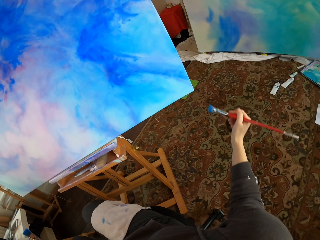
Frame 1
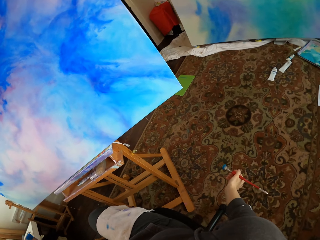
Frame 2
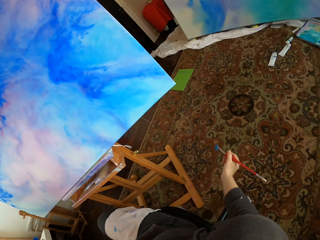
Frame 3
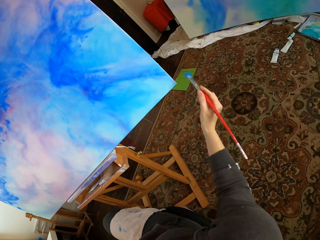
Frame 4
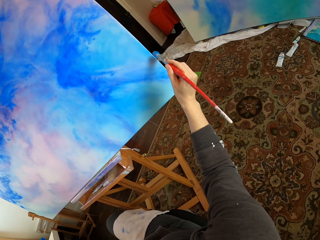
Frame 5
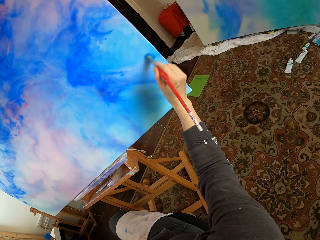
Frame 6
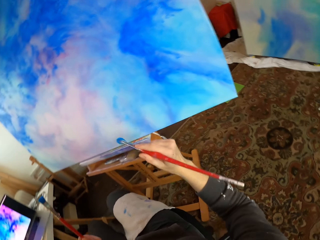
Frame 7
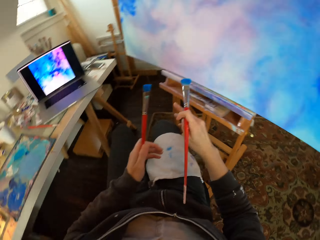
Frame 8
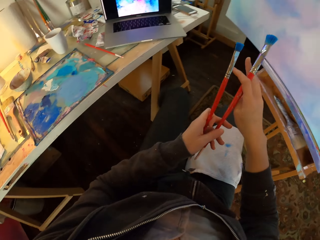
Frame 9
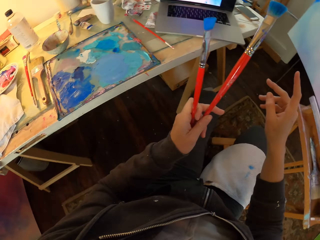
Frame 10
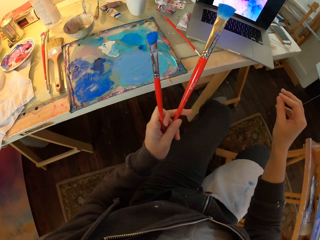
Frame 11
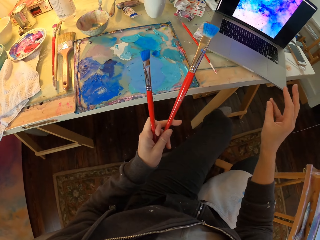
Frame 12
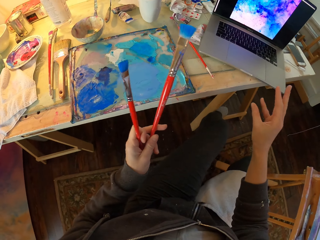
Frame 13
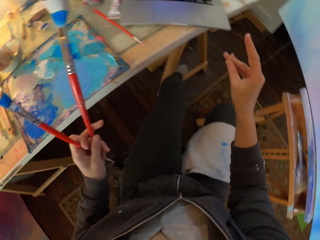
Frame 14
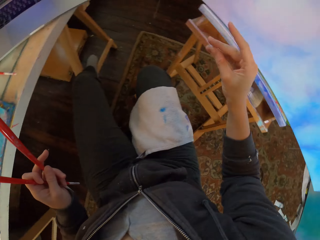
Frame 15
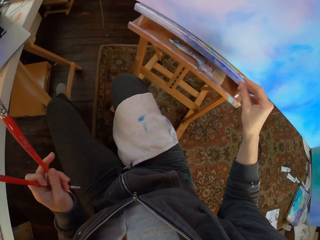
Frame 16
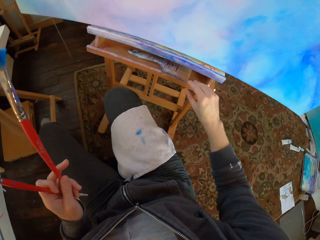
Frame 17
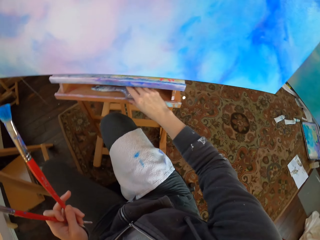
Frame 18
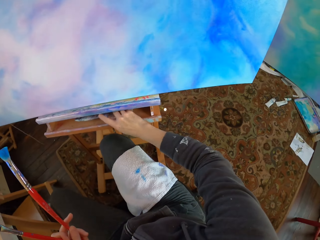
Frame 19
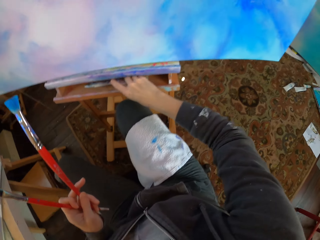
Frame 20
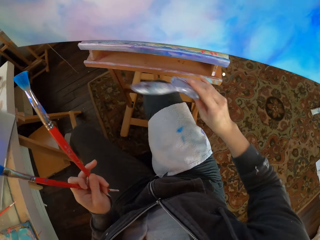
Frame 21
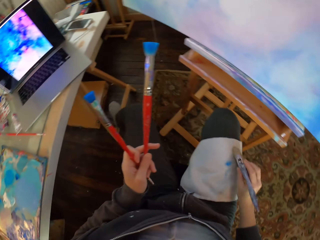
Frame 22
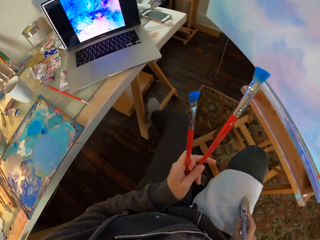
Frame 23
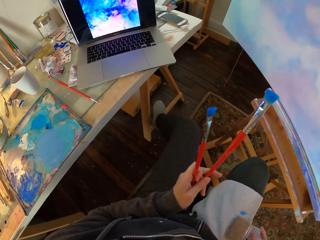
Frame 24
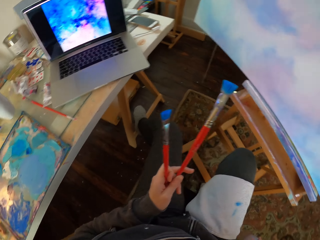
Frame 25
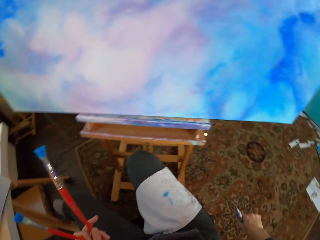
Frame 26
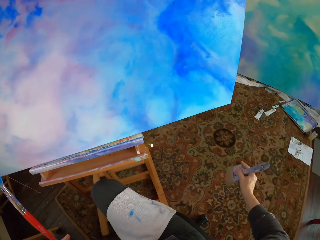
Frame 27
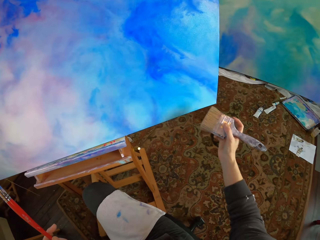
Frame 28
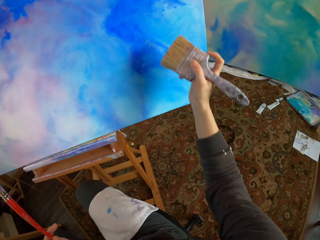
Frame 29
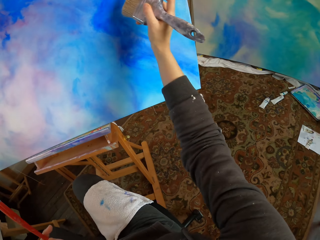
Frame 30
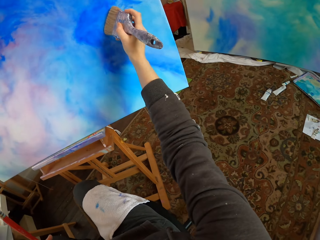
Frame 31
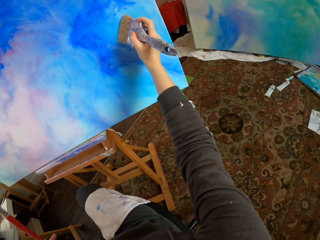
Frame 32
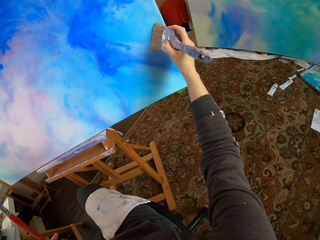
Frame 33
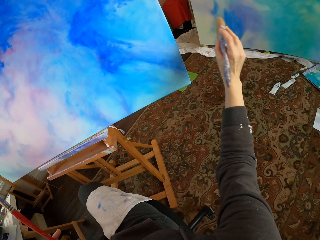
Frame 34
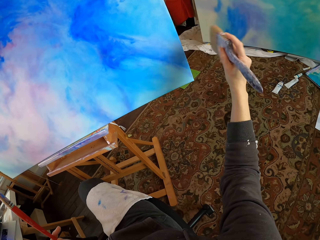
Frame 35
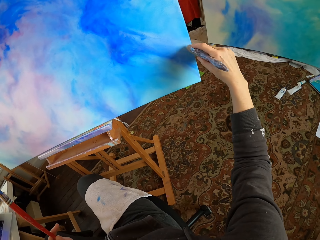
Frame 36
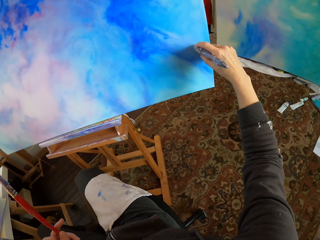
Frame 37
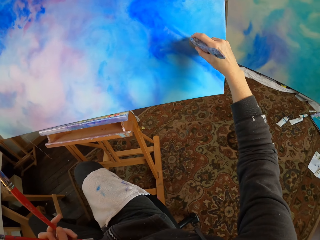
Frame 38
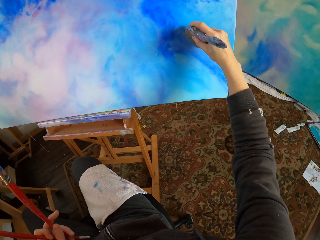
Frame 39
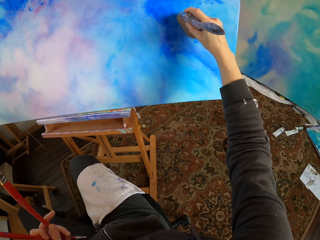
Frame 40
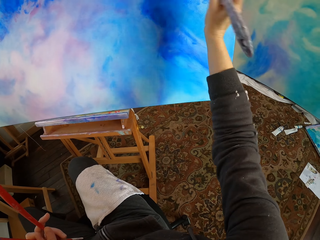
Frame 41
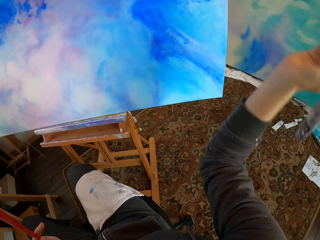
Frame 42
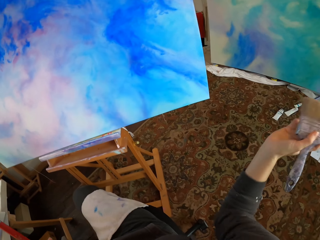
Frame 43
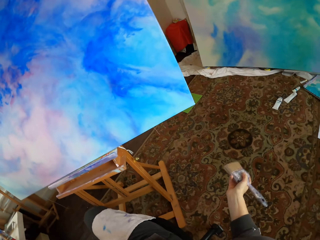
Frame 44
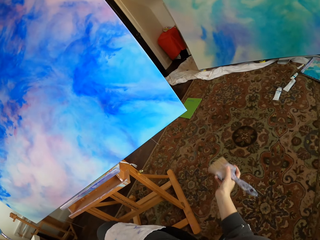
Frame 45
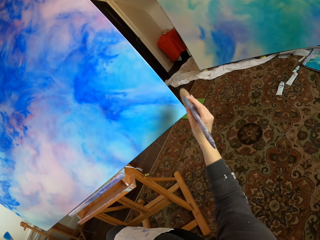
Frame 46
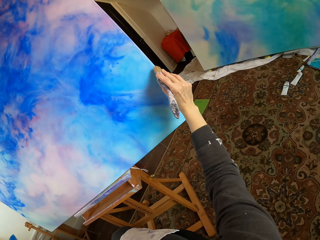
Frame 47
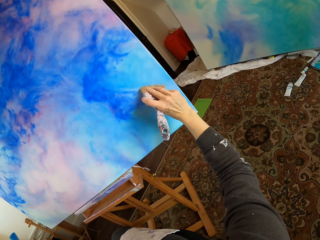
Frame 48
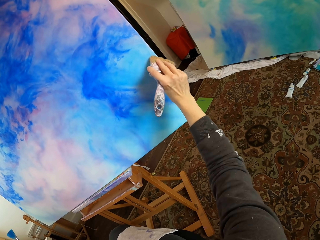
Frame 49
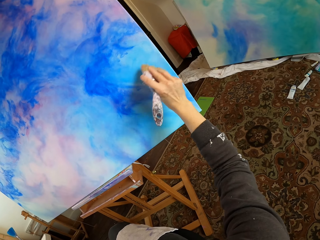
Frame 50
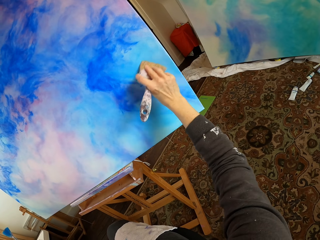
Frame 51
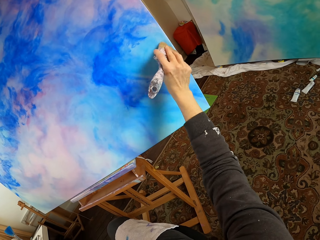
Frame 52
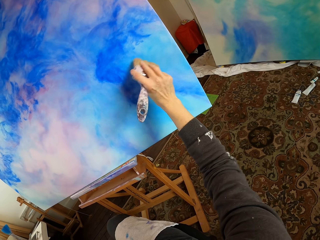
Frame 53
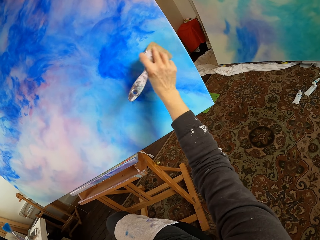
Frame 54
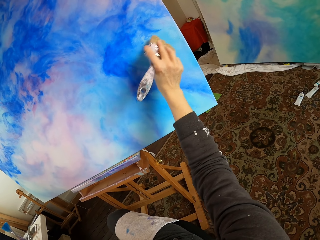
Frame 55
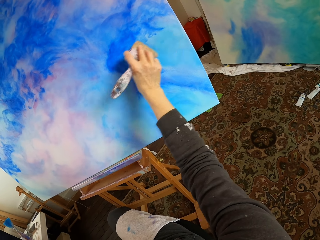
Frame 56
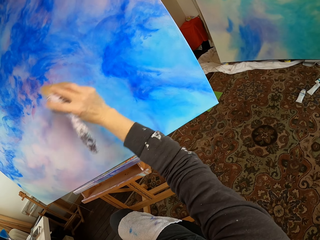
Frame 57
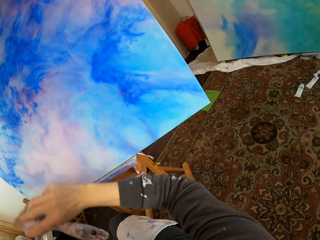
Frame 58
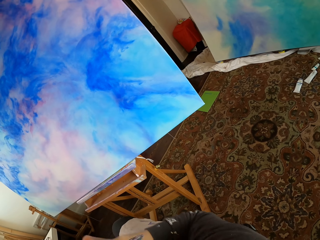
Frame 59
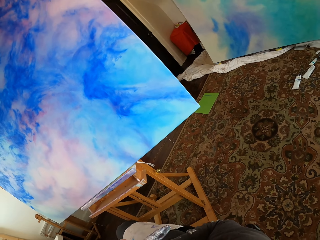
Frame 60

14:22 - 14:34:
The camera wearer holds the paint brush with the left hand. They pick another paint brush from the drawer. They paint using the brush. They clean the paint.

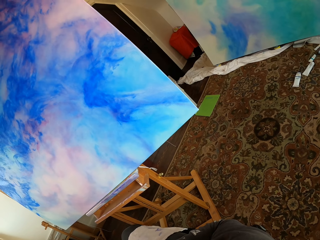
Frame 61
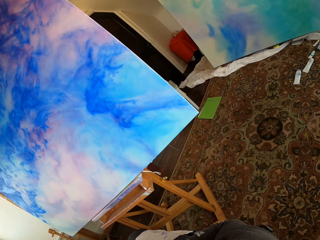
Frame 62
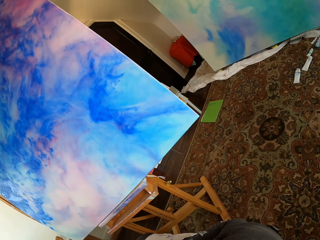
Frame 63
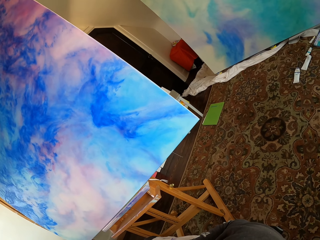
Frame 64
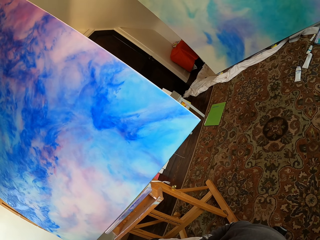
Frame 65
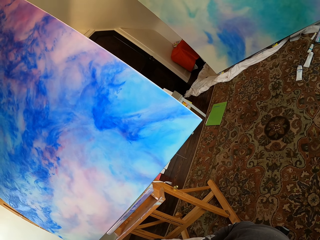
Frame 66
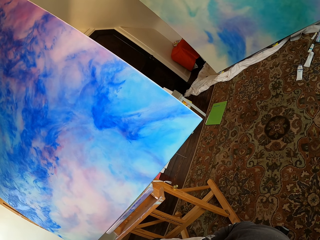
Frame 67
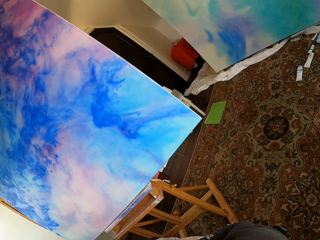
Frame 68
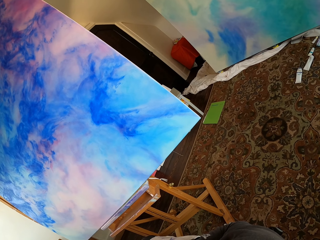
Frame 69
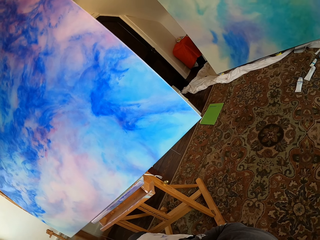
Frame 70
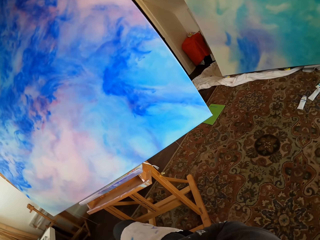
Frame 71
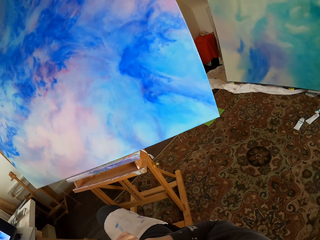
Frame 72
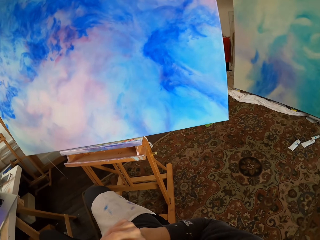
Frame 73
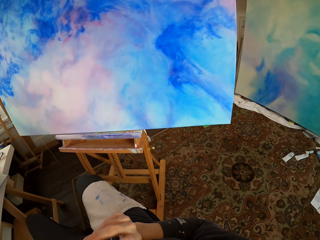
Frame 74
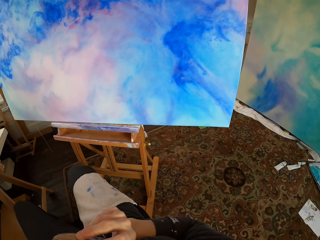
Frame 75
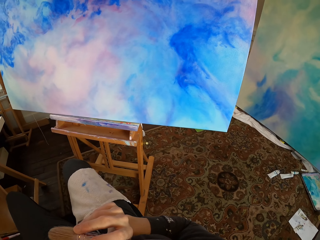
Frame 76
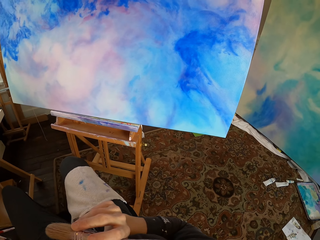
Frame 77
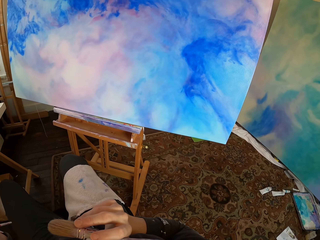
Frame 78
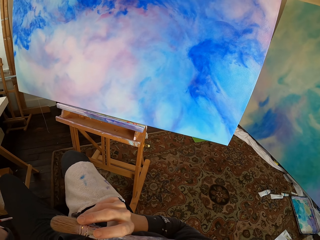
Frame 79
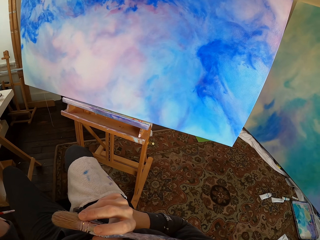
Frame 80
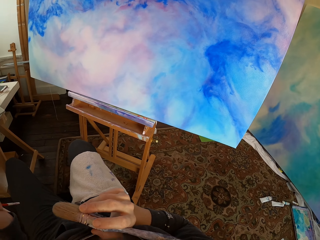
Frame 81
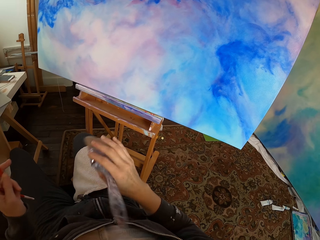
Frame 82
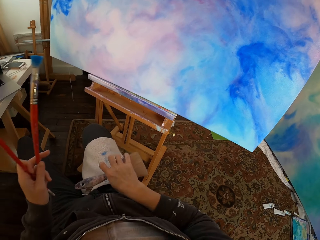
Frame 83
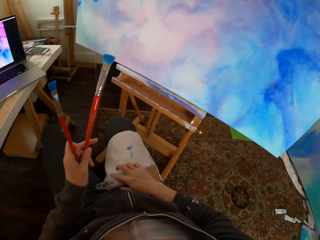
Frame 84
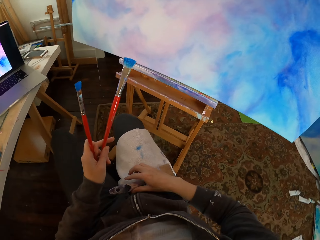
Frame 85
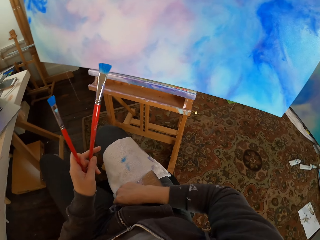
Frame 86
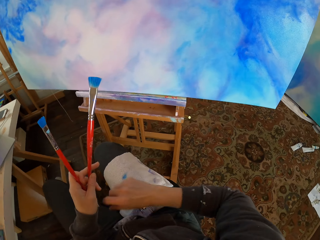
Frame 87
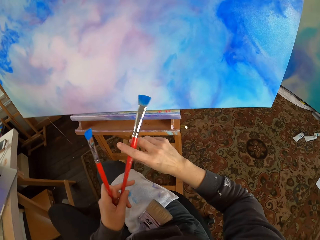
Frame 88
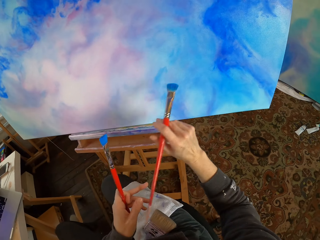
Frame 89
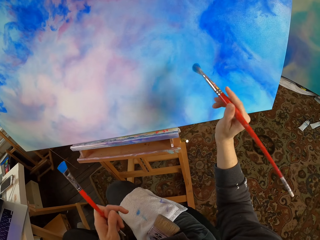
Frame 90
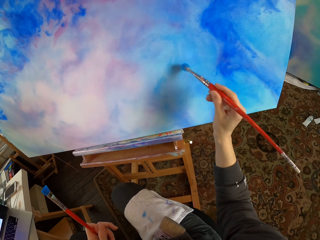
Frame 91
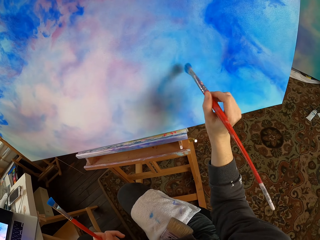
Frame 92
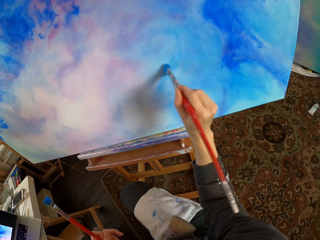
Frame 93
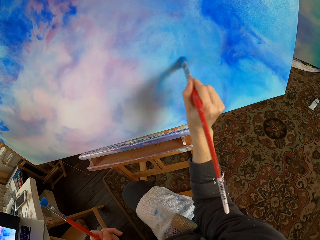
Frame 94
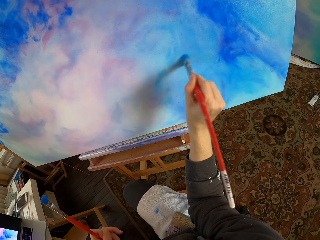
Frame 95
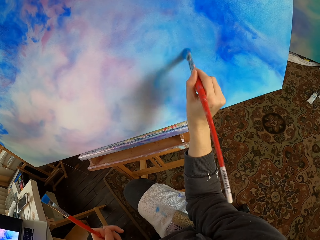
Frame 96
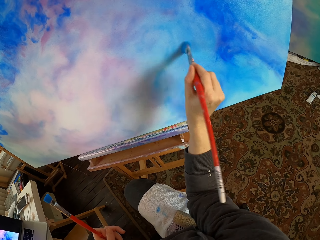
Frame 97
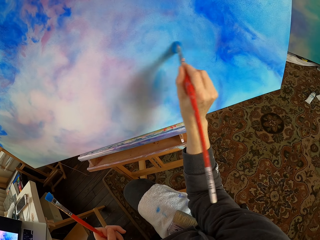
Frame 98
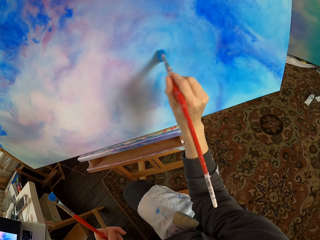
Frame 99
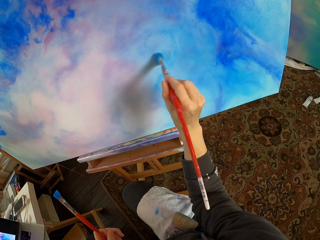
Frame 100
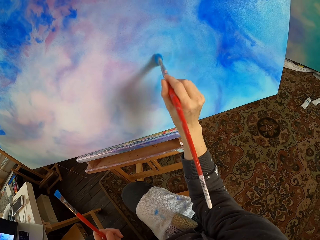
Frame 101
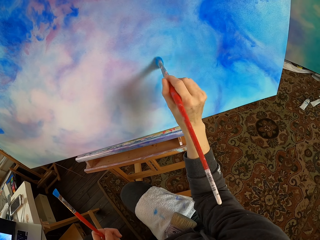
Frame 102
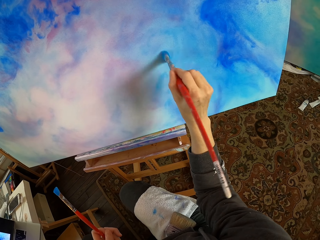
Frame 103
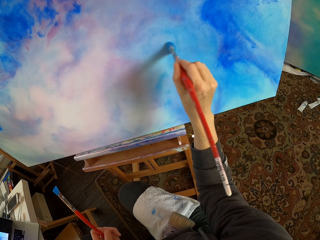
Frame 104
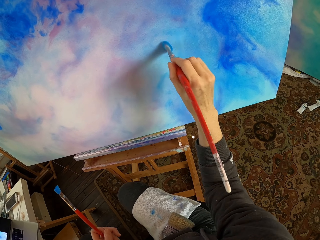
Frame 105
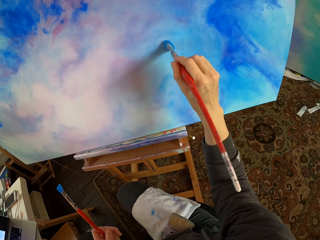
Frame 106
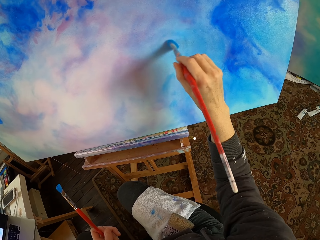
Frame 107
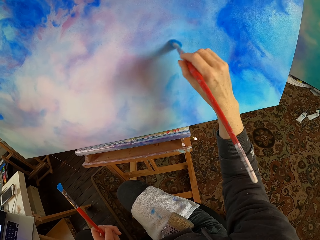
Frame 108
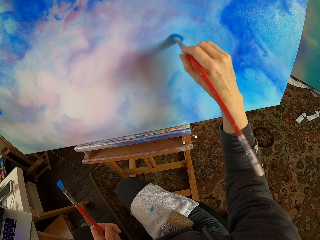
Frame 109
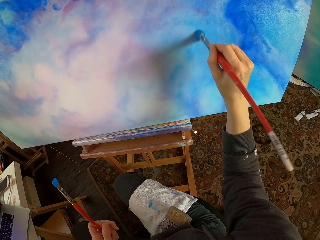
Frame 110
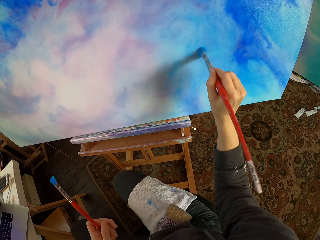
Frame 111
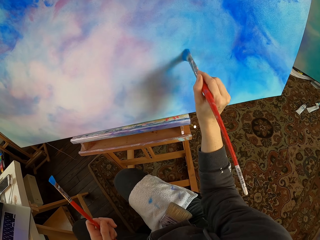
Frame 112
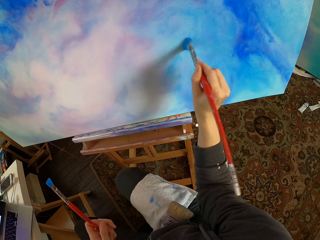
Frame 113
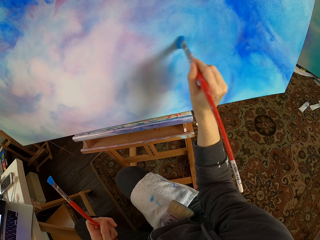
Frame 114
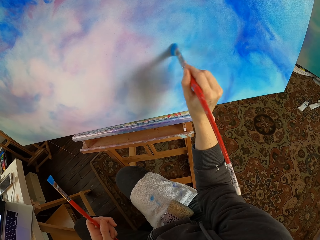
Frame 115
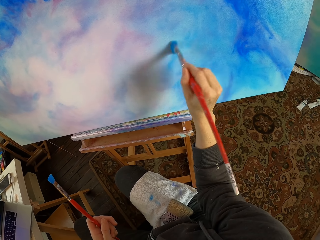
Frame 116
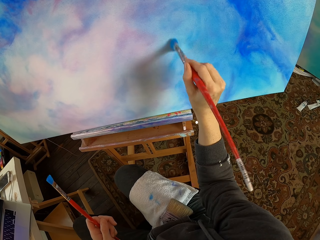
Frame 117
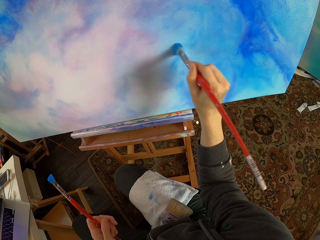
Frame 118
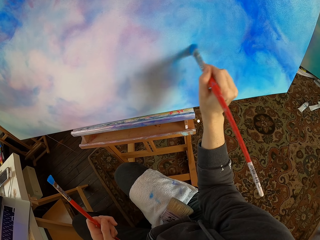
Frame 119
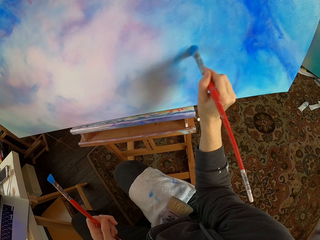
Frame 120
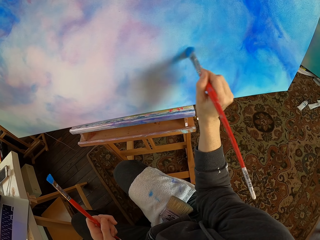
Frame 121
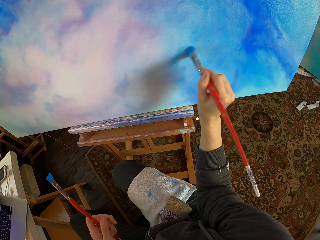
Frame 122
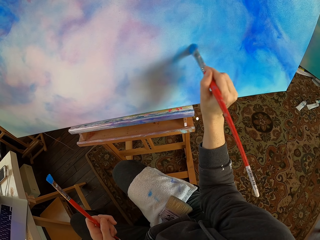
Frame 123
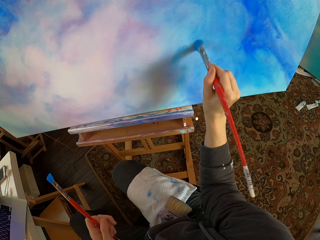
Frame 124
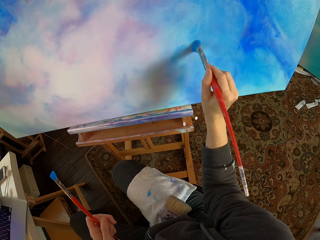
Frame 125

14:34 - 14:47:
The camera wearer looks around. They put the brush on the thigh. They pick the other paint brush. They paint using the paint brush.
